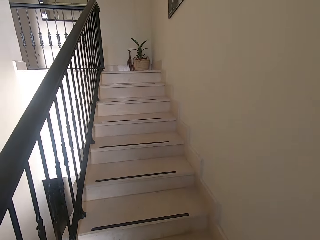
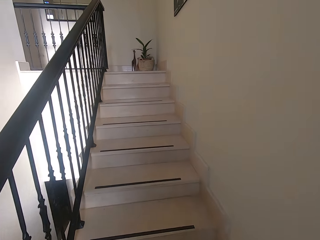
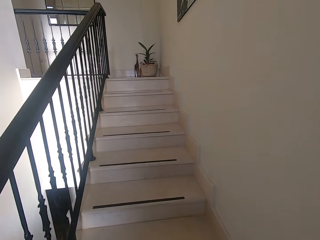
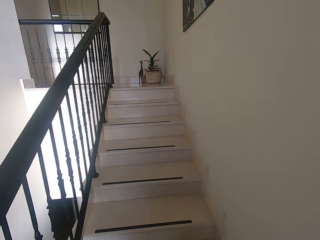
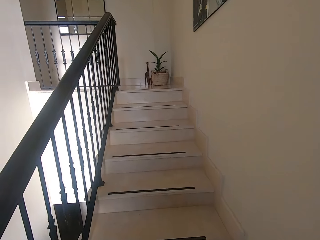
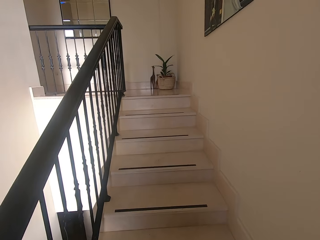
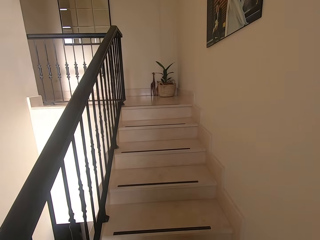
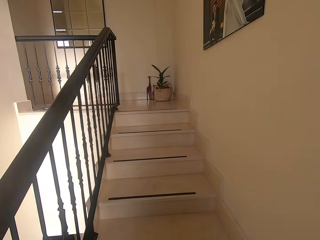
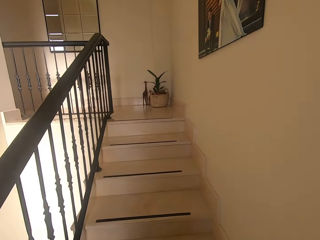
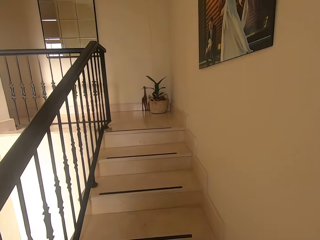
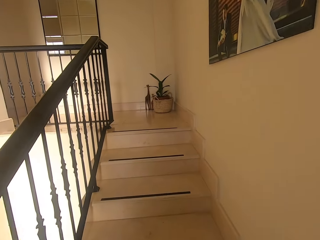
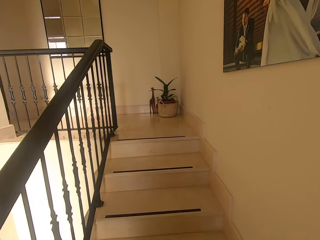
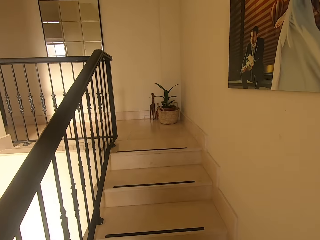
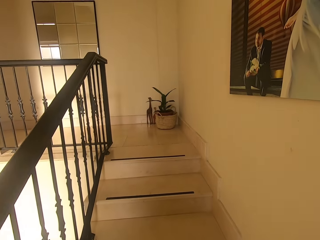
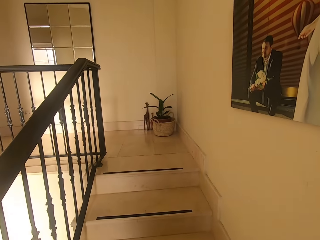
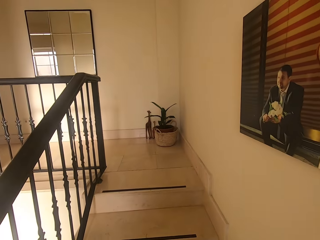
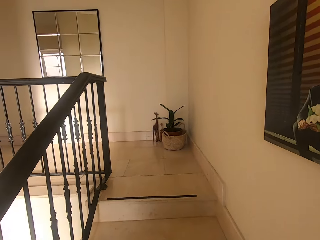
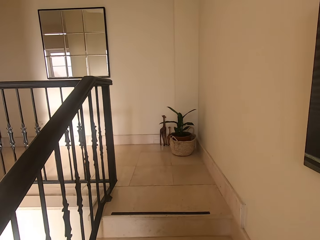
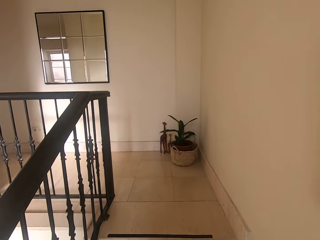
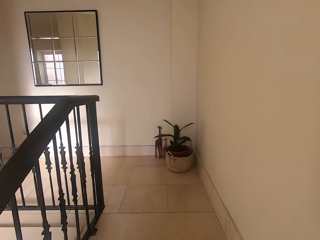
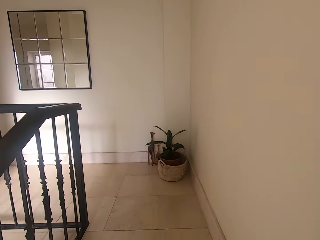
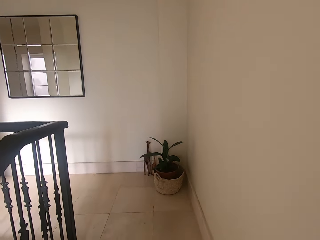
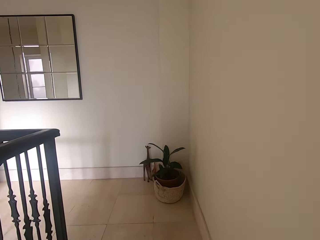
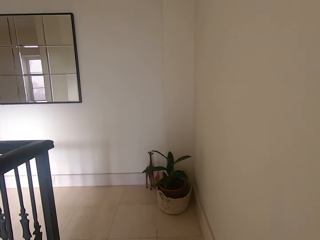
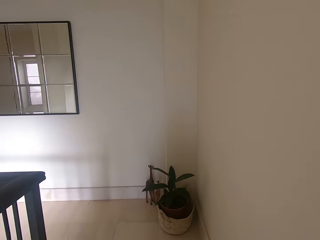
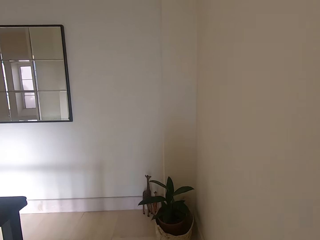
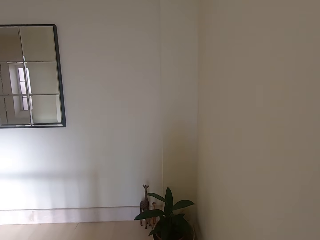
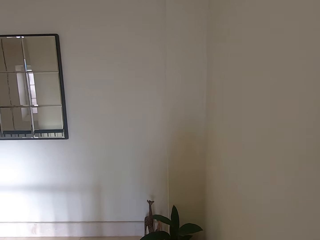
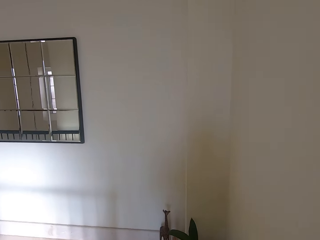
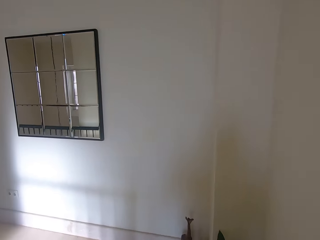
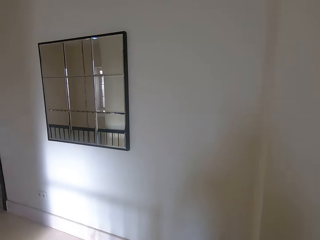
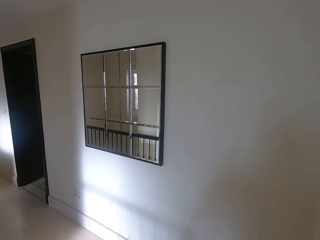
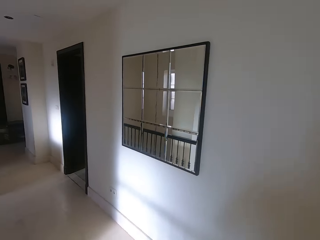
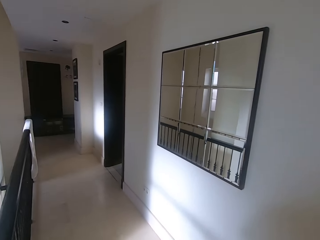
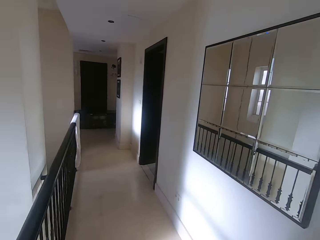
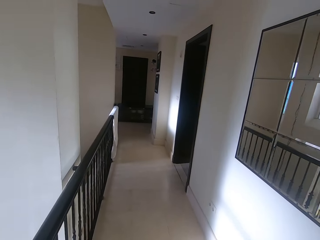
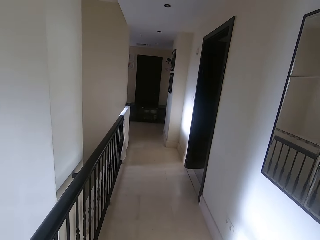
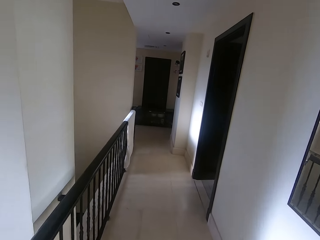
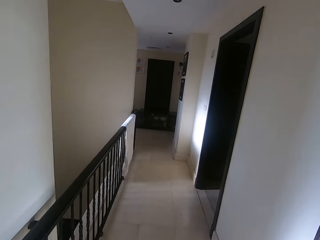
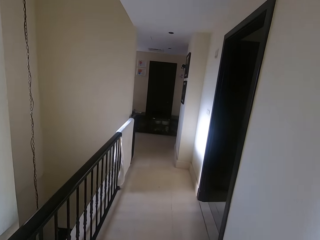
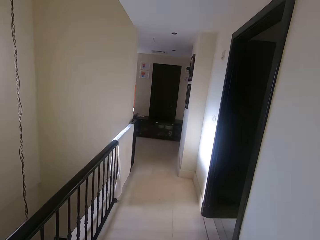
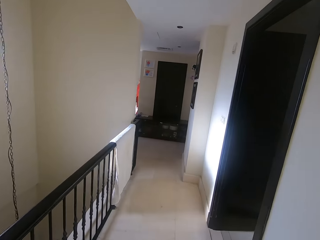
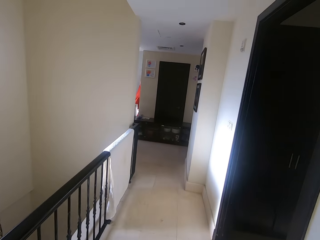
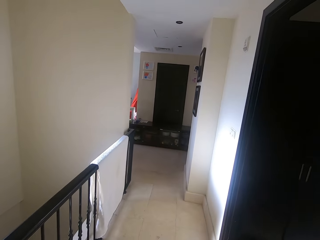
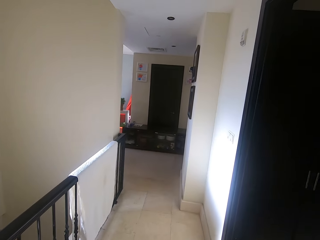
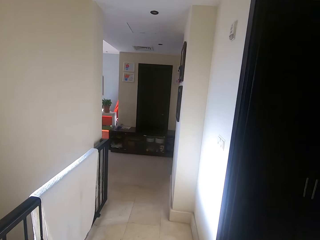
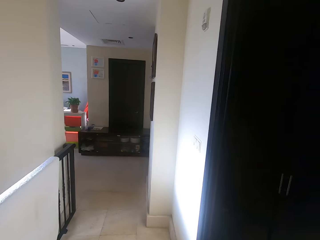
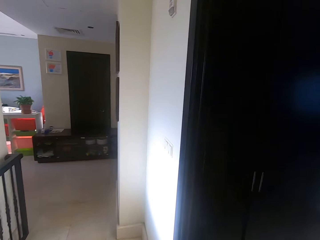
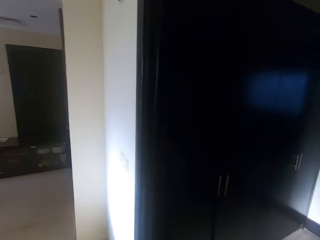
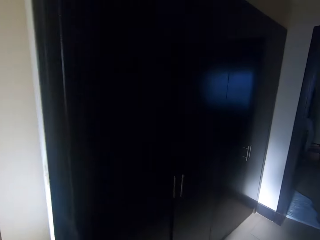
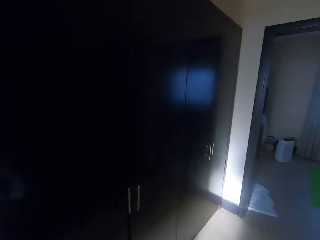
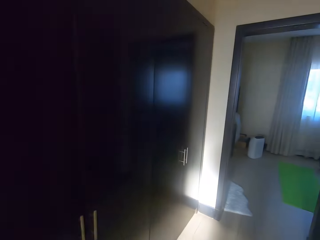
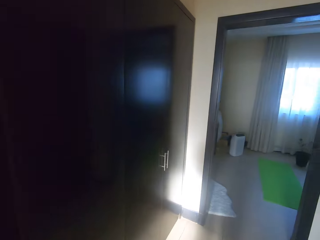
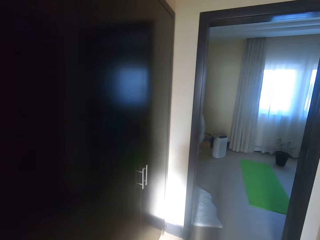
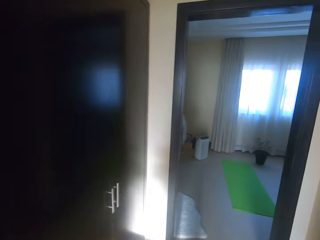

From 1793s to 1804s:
The camera wearer walks.

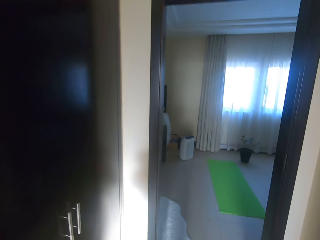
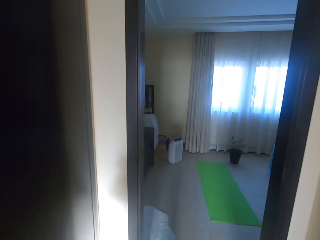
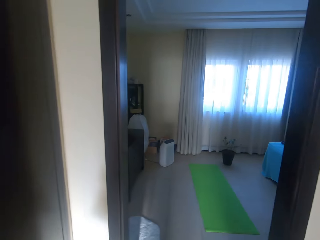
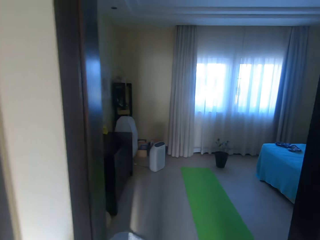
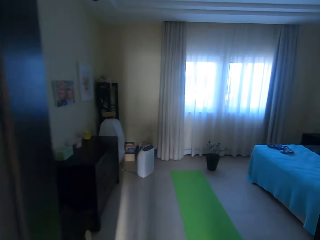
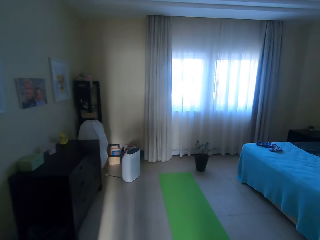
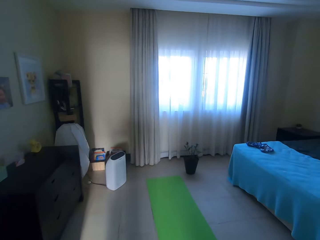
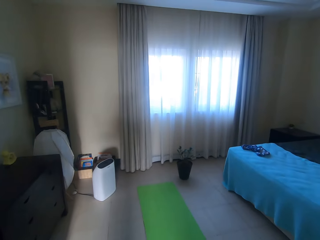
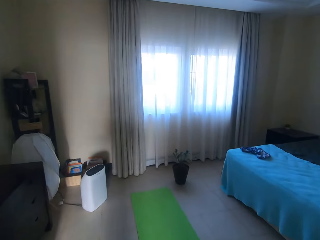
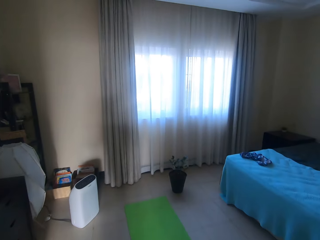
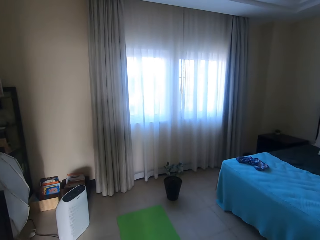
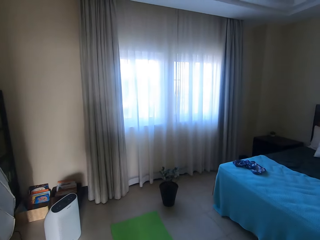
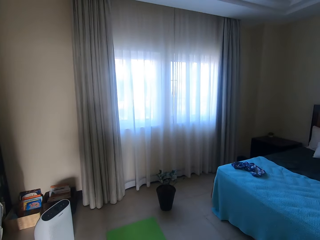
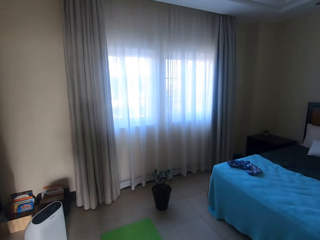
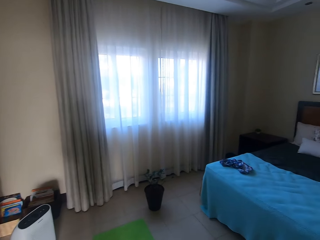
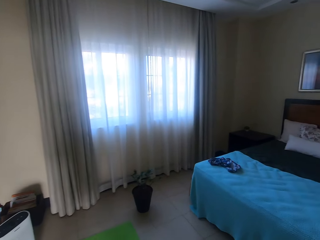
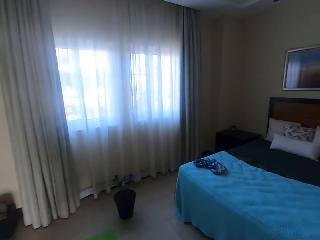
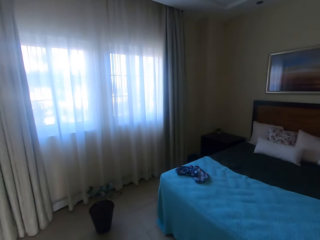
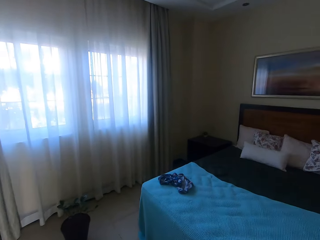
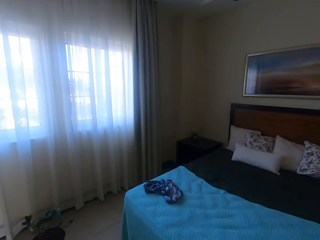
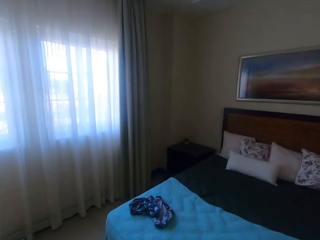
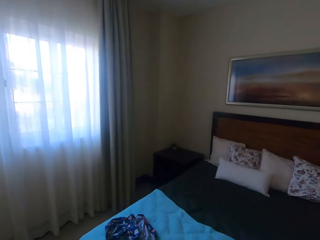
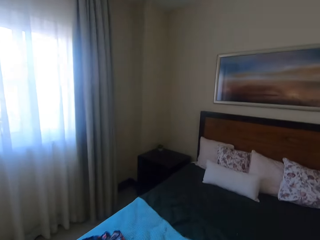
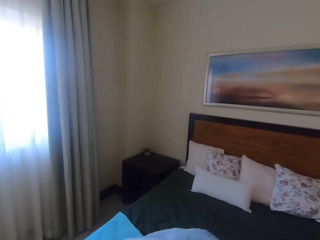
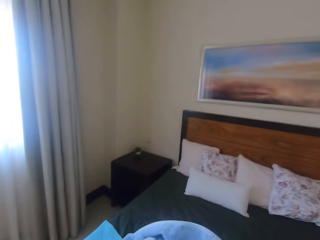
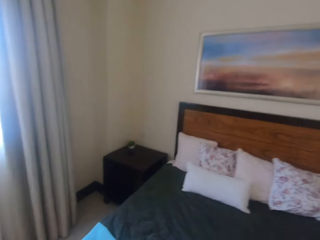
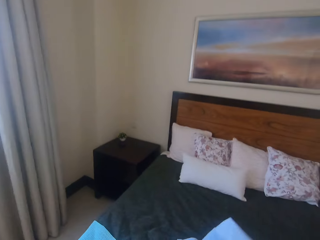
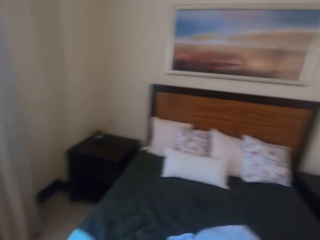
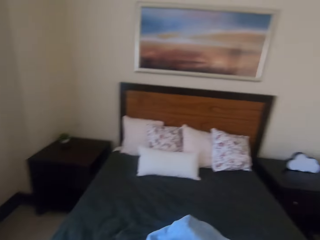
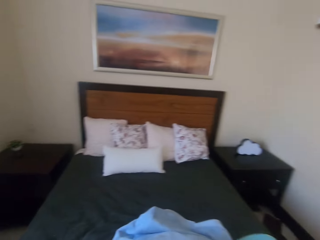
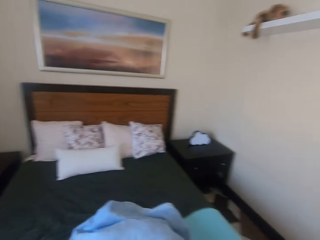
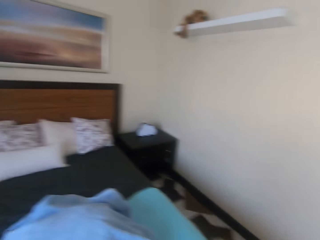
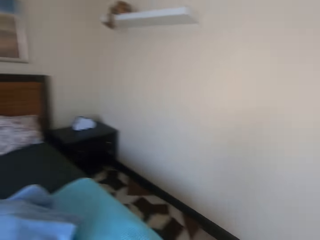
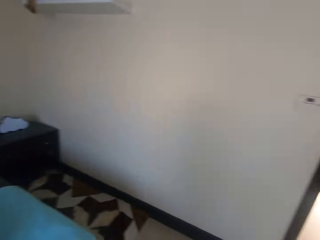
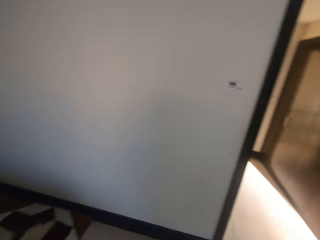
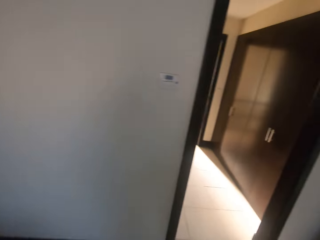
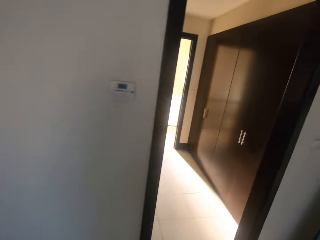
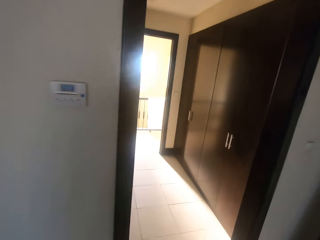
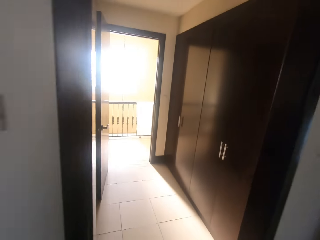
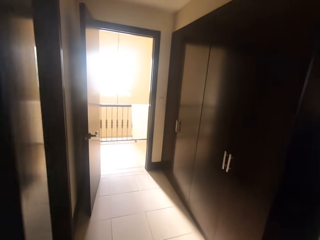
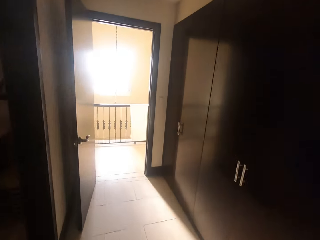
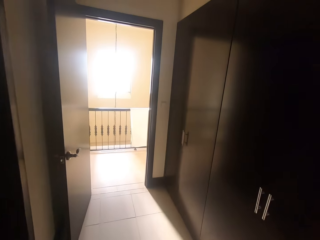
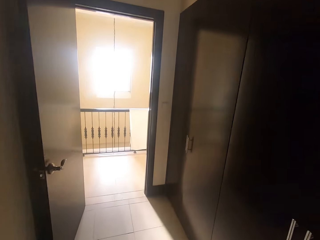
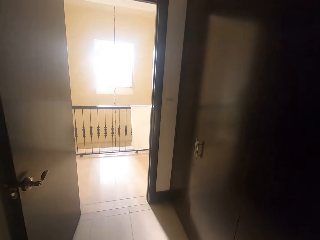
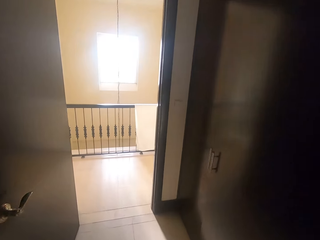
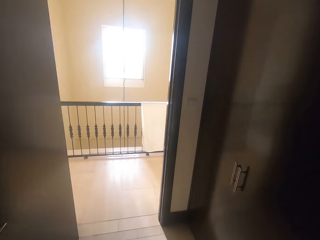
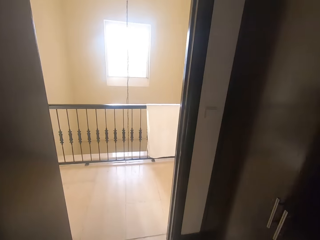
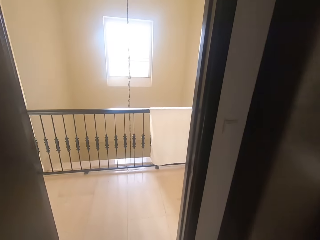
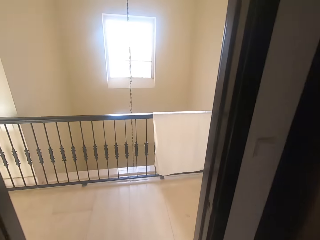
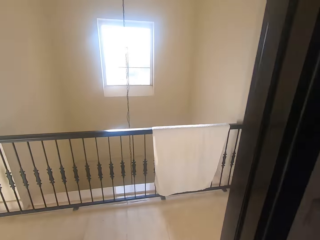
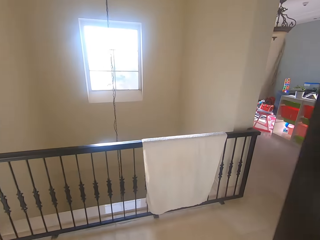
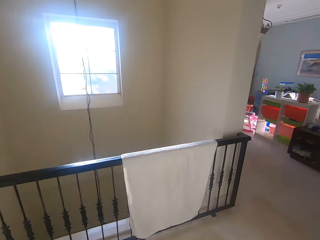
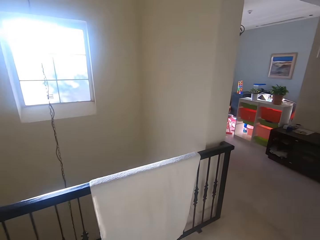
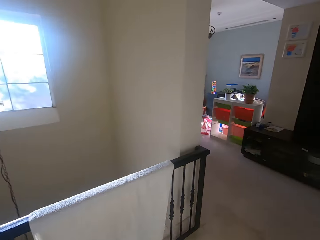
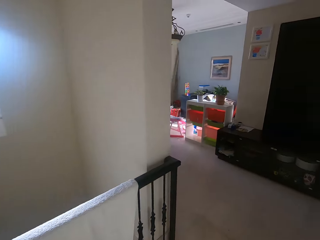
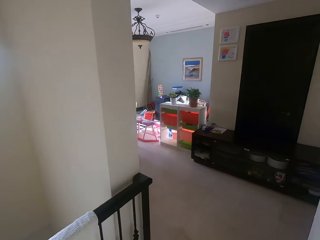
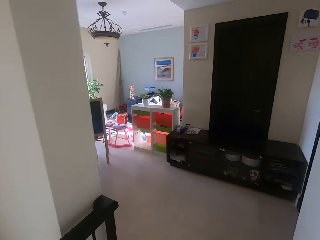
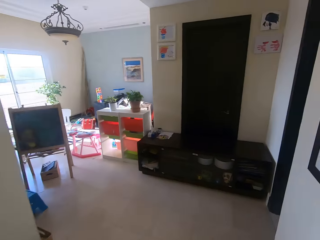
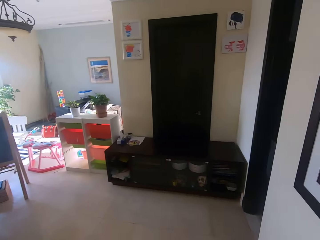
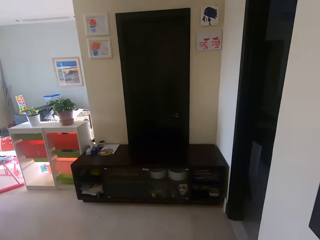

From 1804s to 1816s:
The camera wearer enters into her bedroom. They place the clothes on the bed. They walk around the building.
